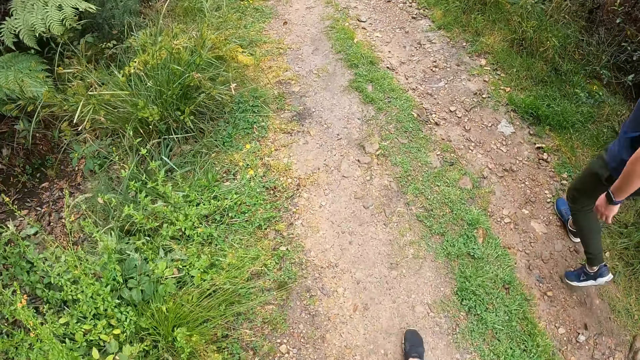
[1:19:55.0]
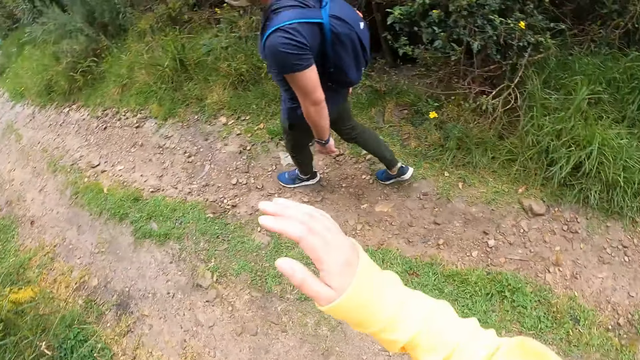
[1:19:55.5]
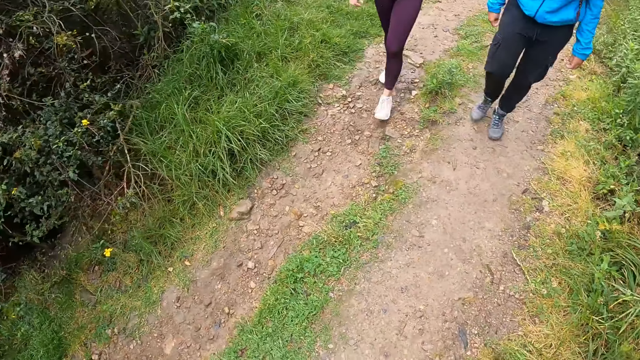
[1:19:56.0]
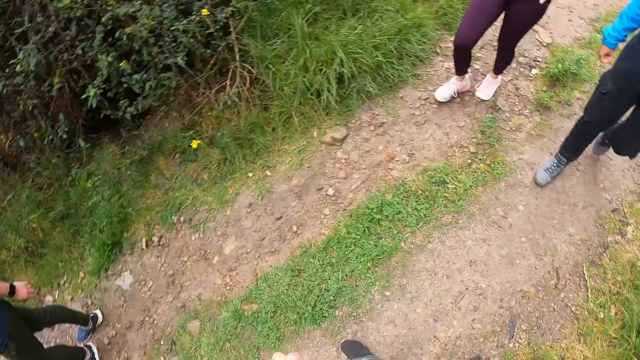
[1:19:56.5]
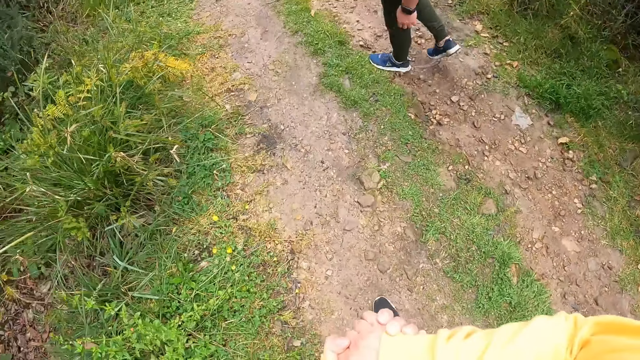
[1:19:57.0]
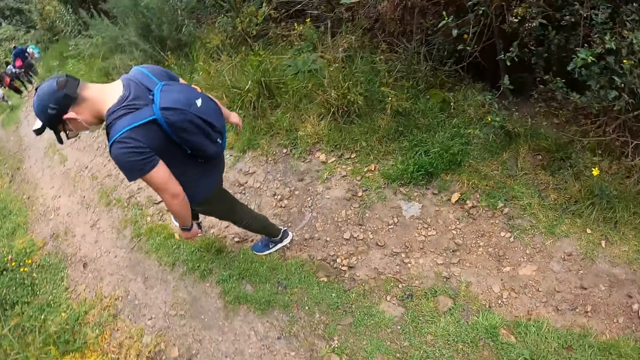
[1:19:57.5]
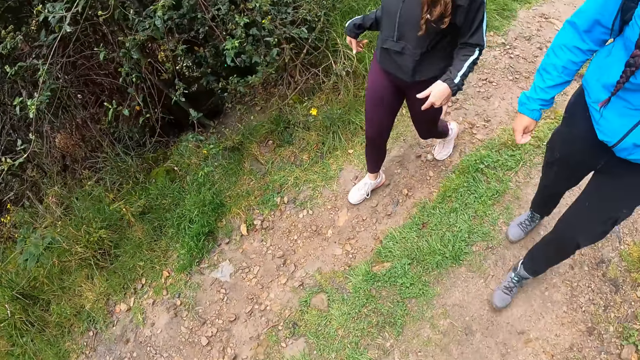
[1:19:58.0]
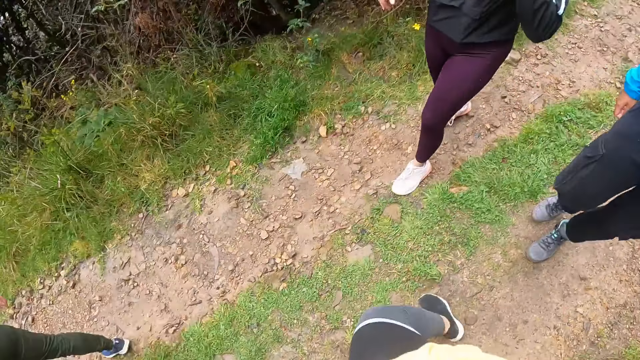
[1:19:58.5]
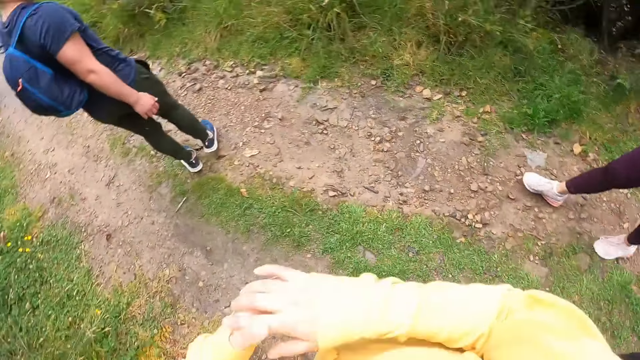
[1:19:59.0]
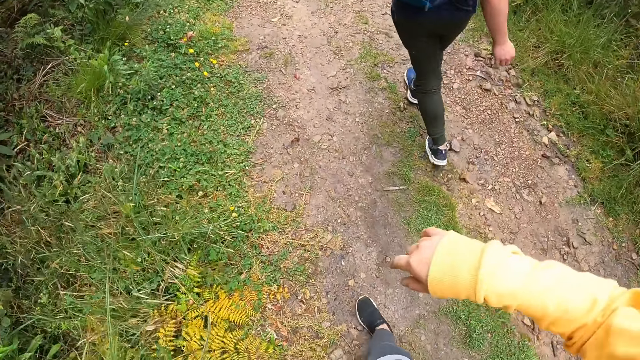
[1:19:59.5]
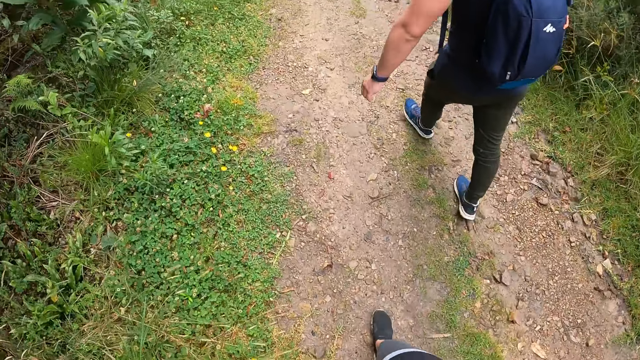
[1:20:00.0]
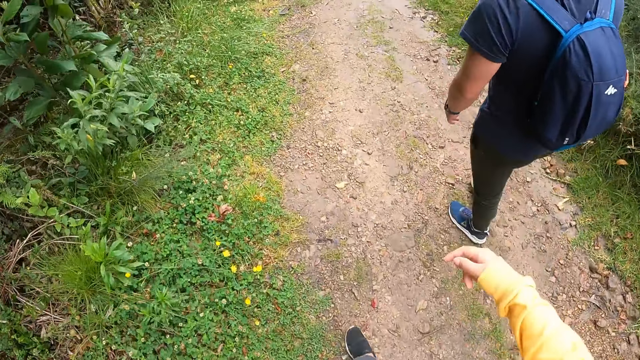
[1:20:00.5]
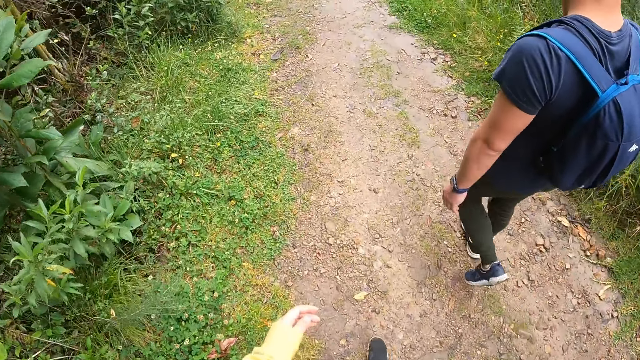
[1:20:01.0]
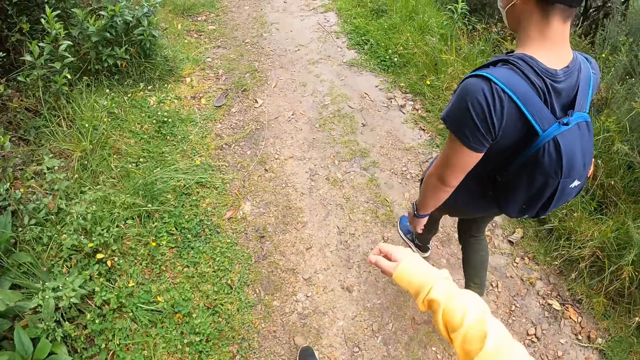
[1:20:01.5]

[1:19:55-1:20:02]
The camera wearer looks around the field.

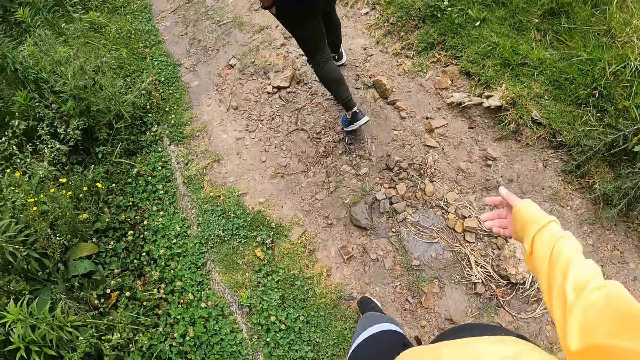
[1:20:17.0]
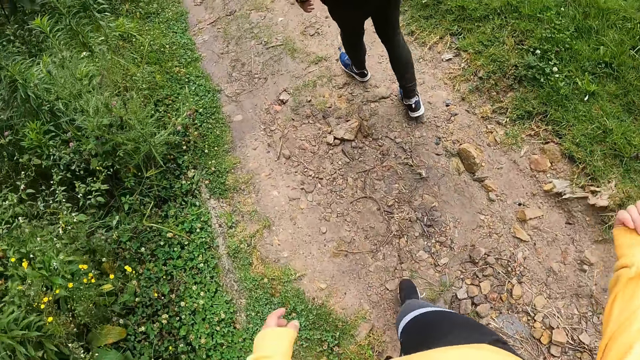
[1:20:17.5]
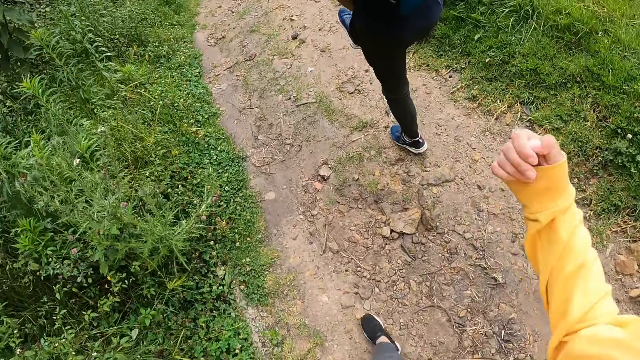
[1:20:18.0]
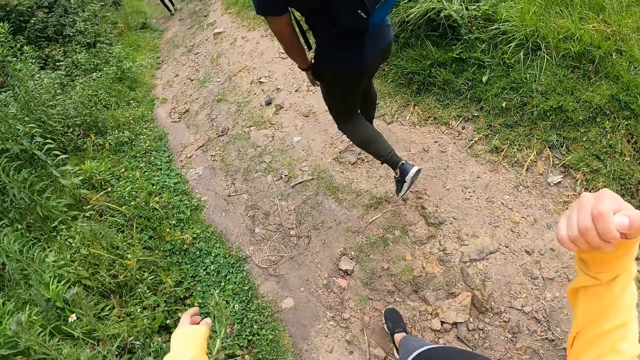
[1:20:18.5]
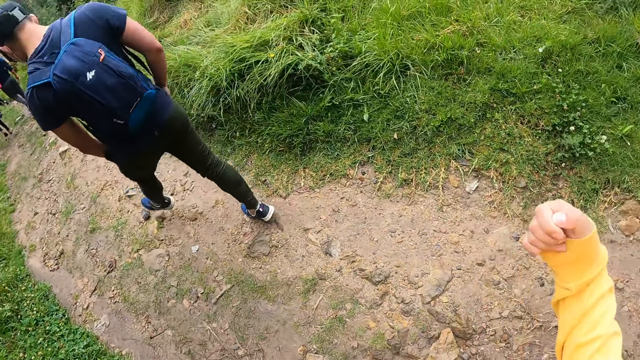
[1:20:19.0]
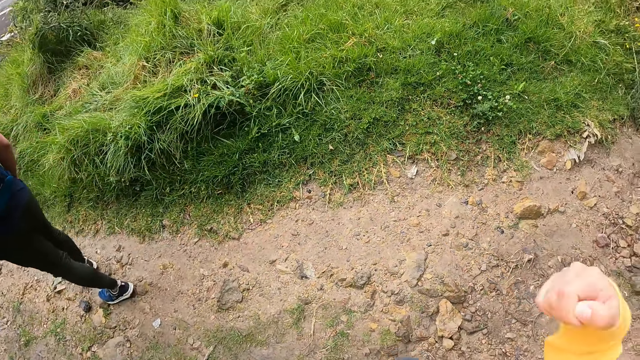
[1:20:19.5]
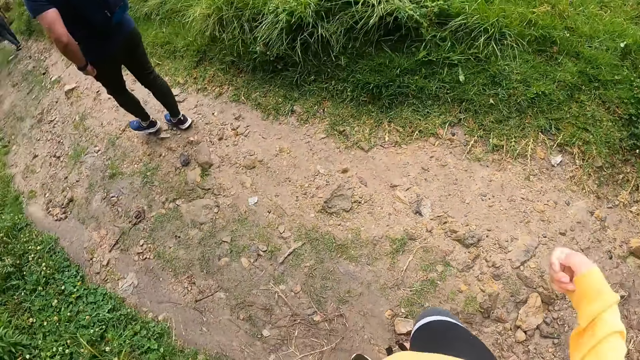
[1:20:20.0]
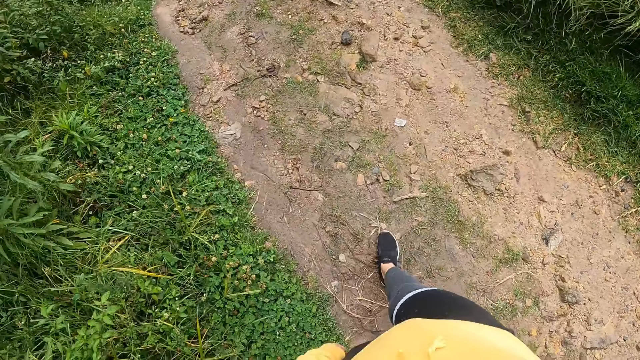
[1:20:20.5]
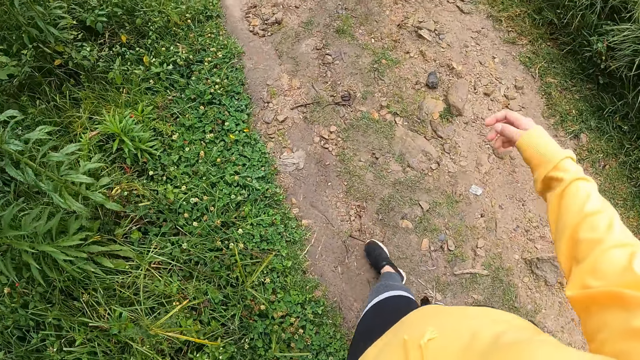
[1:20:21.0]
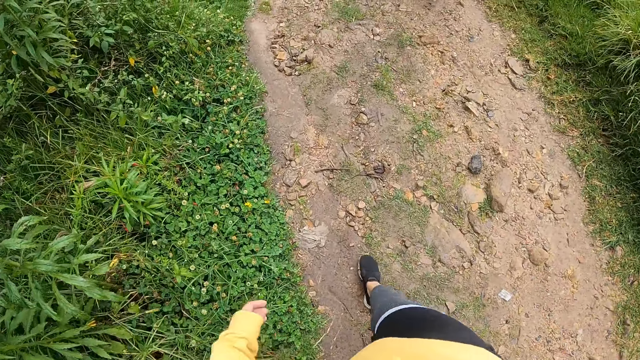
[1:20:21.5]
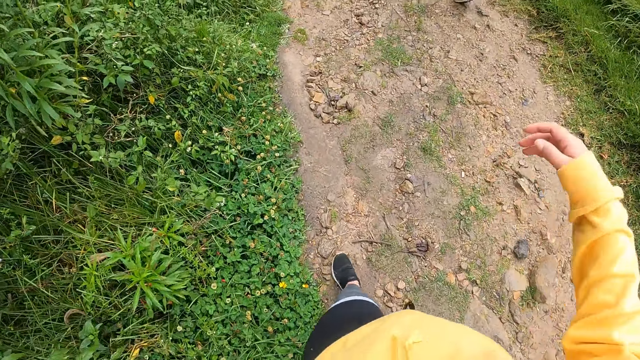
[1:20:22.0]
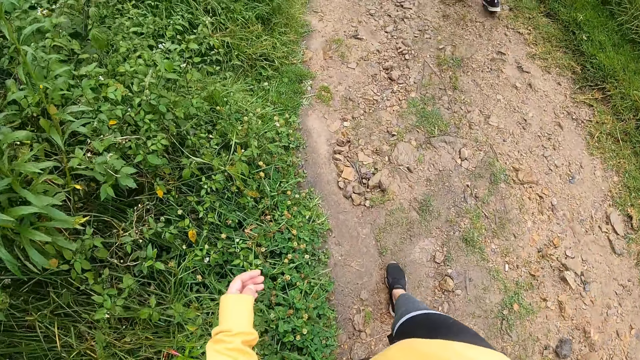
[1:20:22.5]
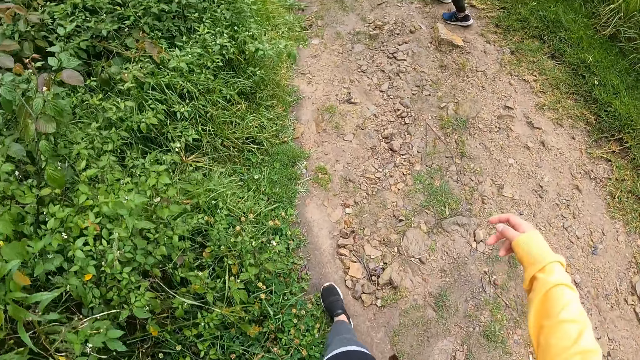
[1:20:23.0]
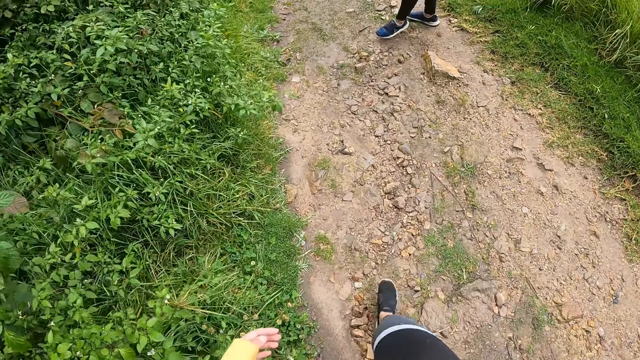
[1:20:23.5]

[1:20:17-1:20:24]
A man rubs the legs.

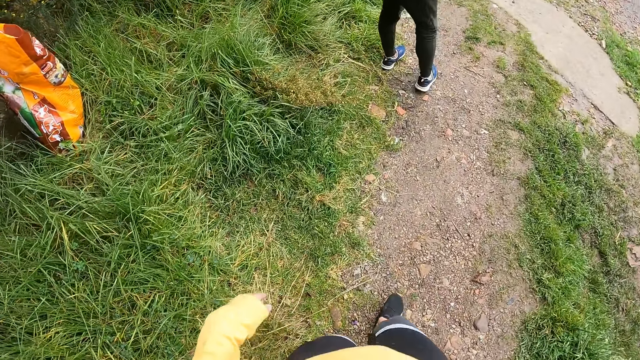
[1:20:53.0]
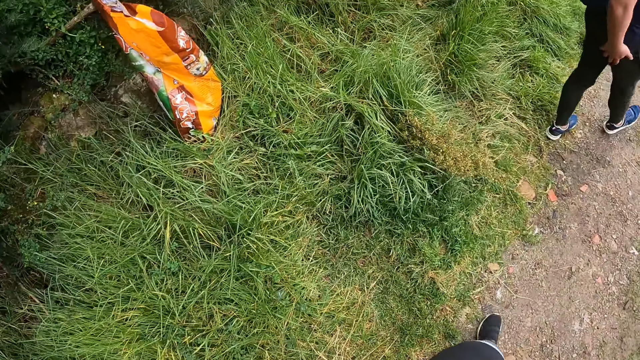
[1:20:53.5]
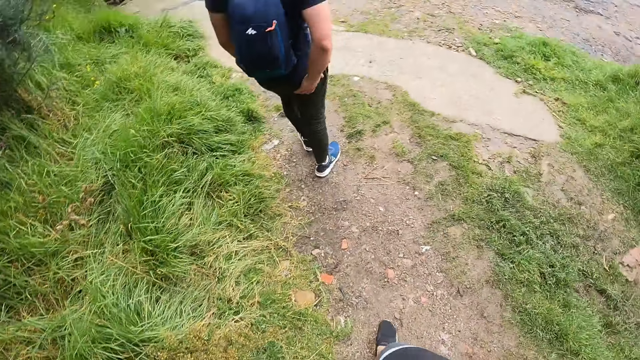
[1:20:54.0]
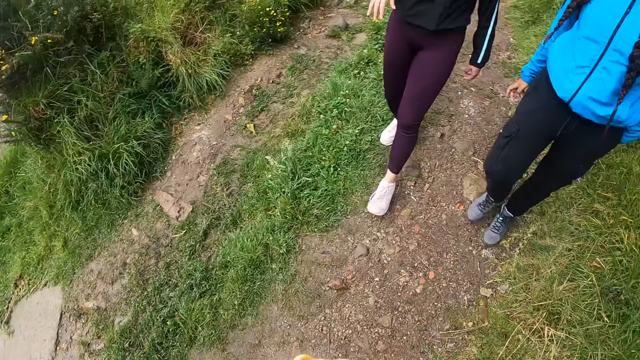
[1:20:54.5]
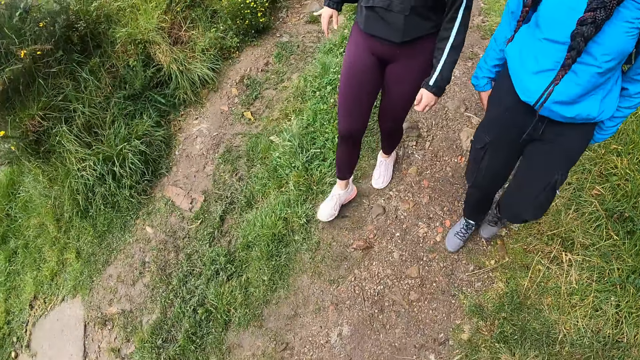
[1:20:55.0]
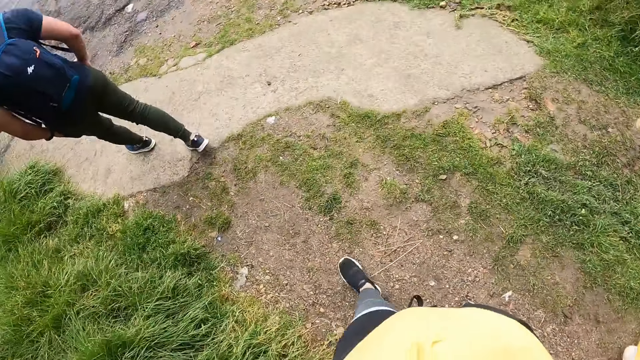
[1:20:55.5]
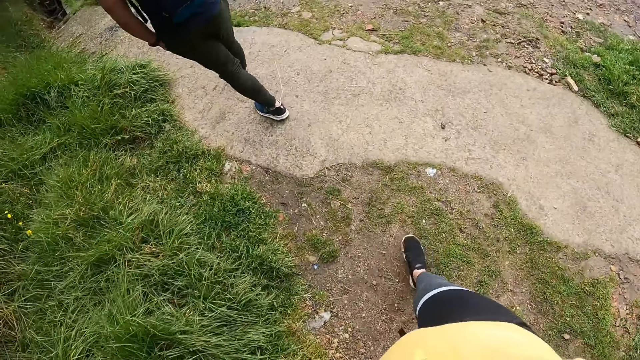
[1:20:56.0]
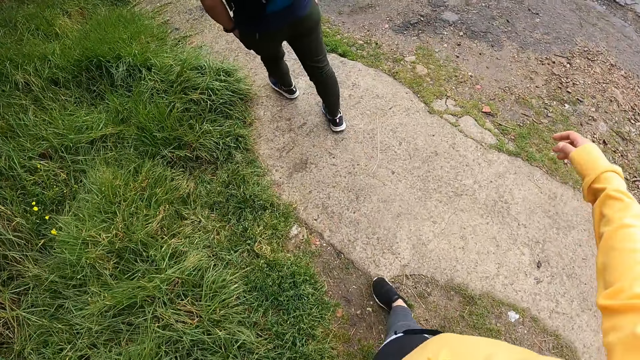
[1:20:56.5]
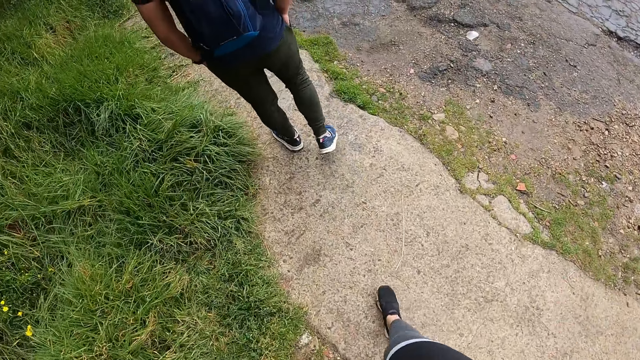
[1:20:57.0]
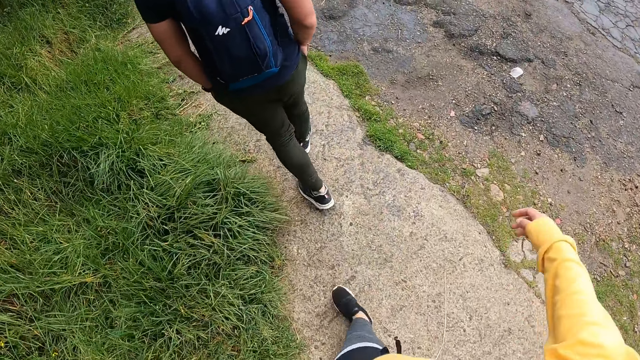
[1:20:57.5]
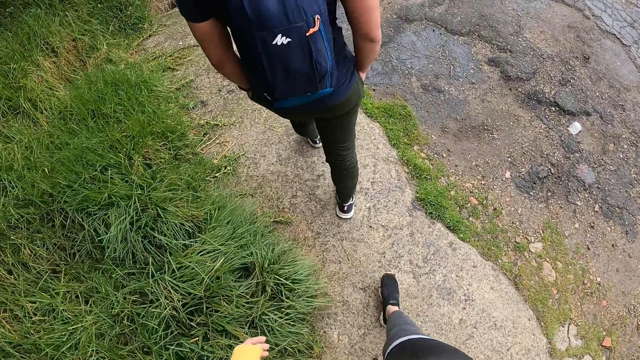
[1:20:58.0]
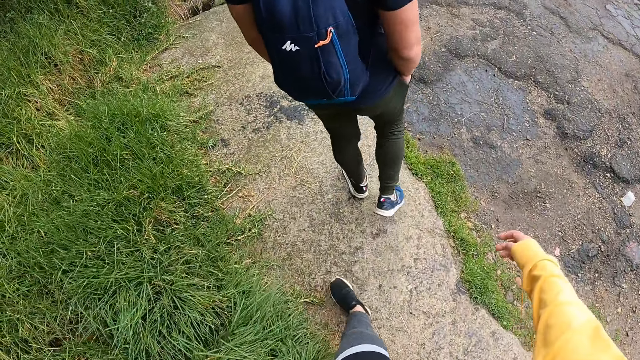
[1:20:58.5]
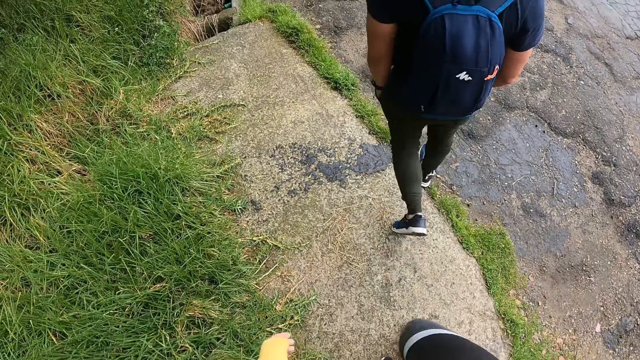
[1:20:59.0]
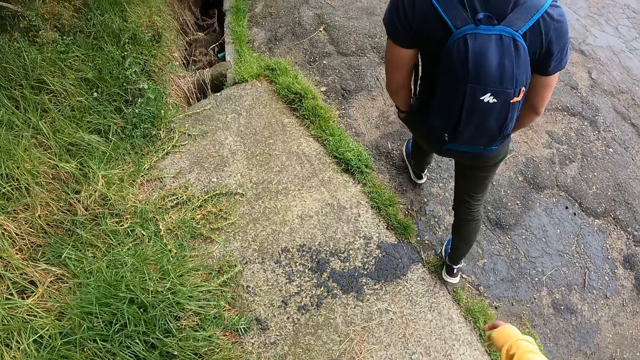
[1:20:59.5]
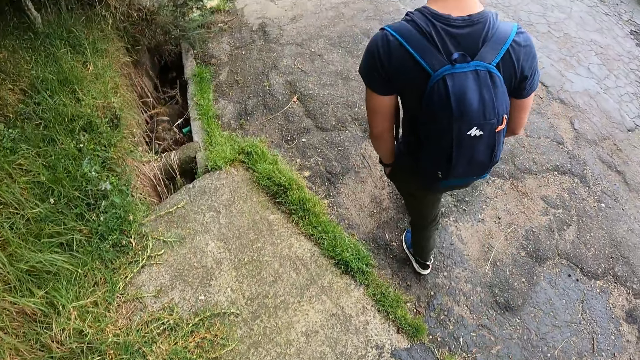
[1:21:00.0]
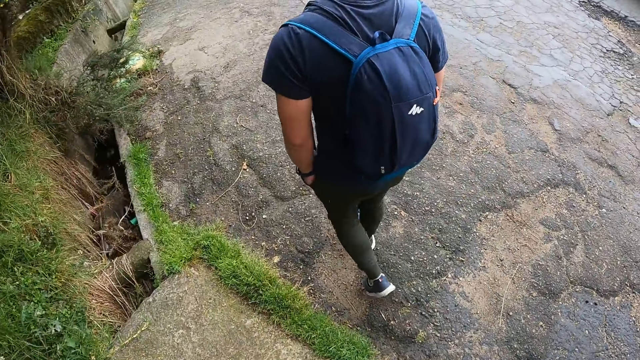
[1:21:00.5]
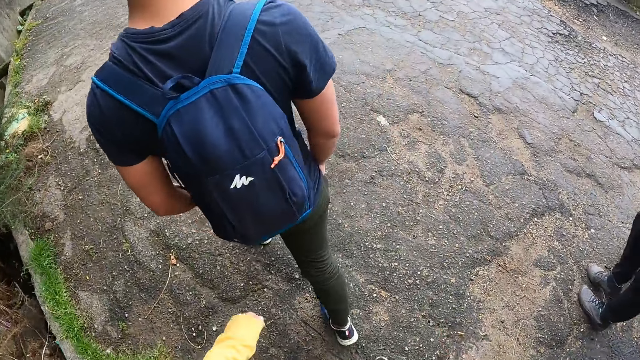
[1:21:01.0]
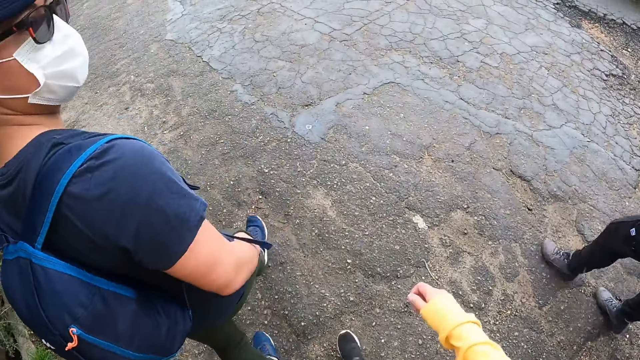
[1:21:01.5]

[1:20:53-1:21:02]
The camera wearer looks around the field.
